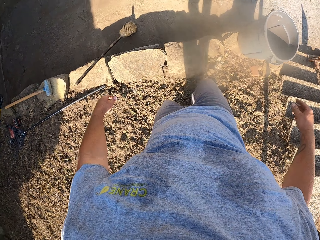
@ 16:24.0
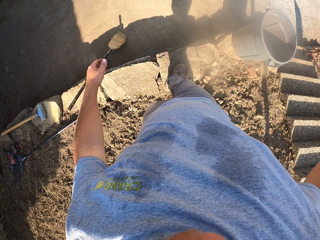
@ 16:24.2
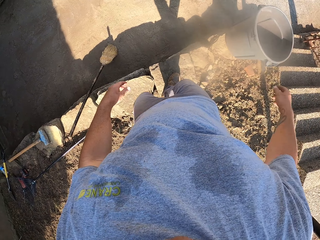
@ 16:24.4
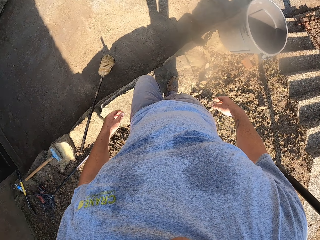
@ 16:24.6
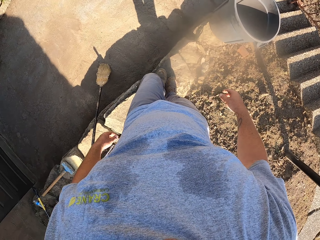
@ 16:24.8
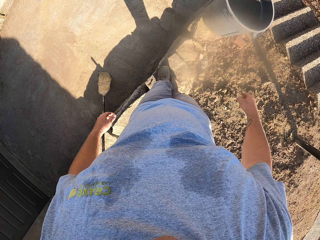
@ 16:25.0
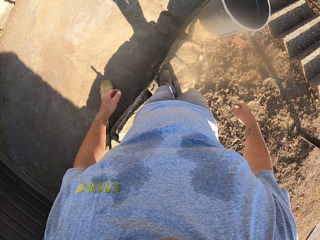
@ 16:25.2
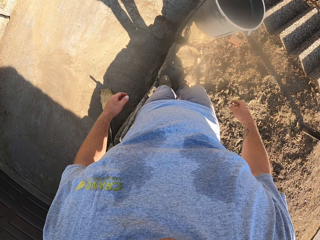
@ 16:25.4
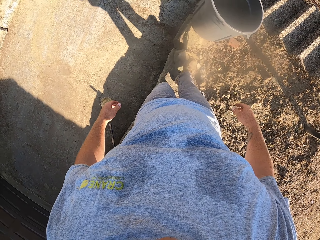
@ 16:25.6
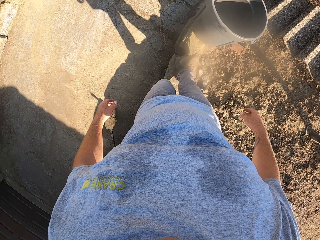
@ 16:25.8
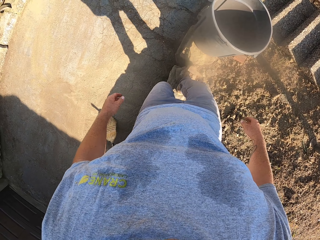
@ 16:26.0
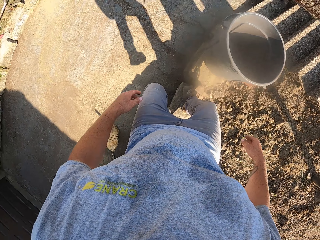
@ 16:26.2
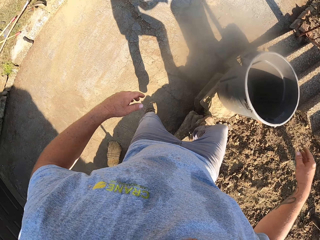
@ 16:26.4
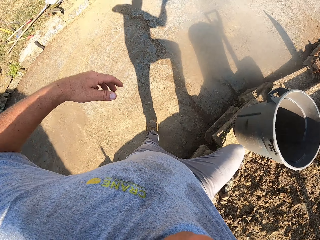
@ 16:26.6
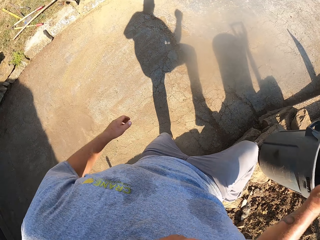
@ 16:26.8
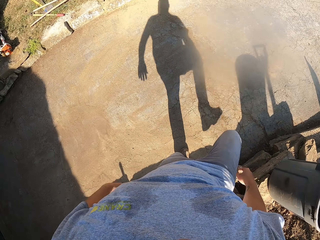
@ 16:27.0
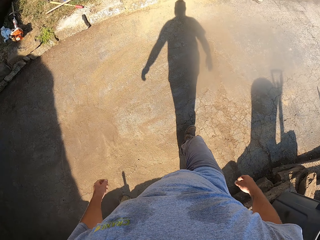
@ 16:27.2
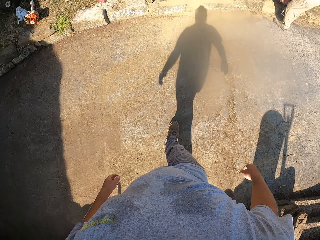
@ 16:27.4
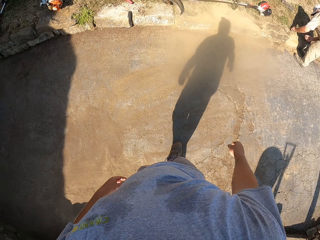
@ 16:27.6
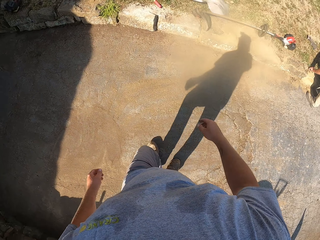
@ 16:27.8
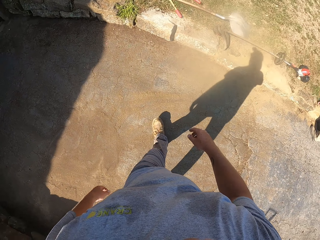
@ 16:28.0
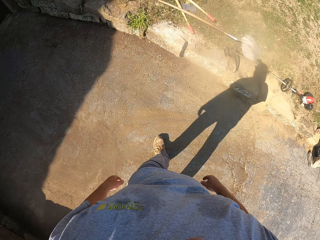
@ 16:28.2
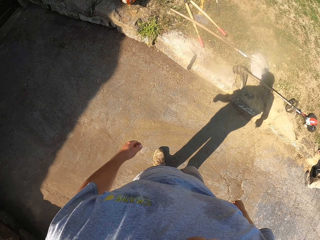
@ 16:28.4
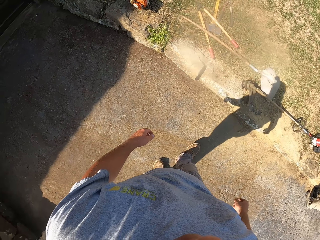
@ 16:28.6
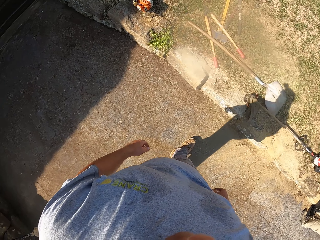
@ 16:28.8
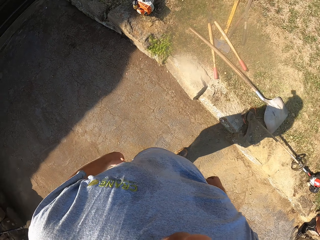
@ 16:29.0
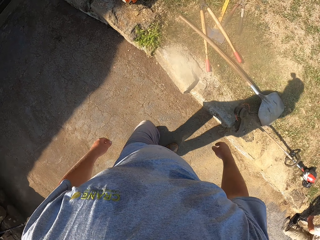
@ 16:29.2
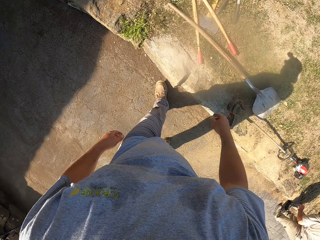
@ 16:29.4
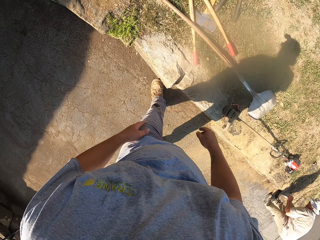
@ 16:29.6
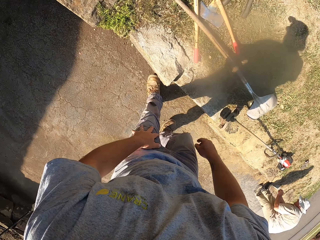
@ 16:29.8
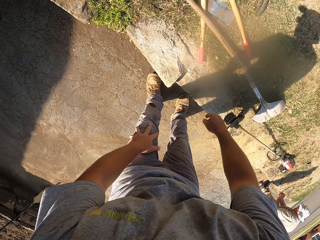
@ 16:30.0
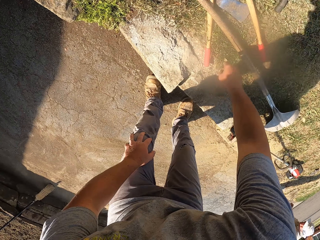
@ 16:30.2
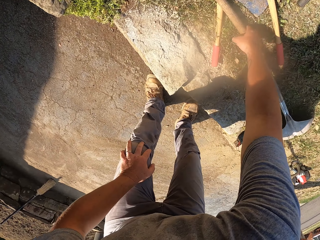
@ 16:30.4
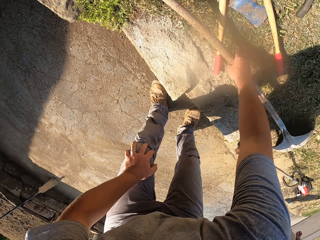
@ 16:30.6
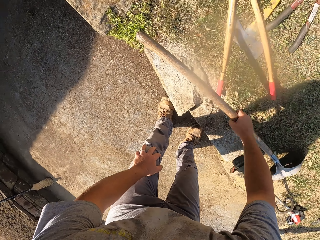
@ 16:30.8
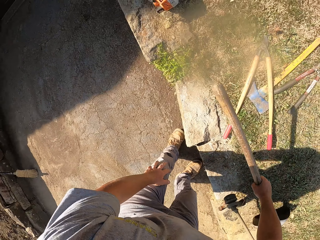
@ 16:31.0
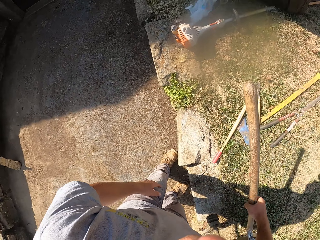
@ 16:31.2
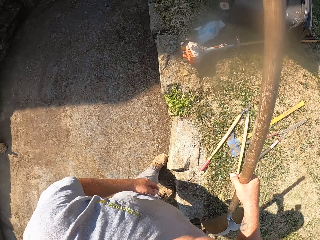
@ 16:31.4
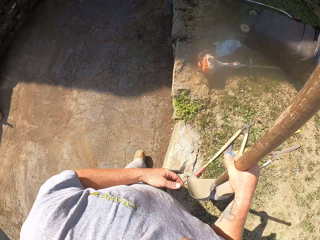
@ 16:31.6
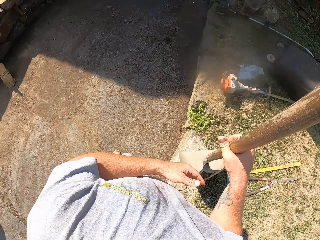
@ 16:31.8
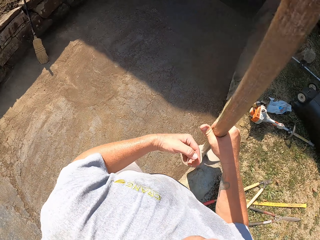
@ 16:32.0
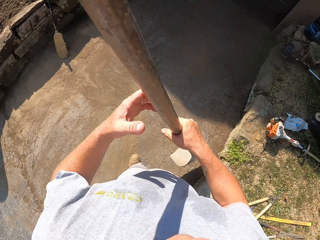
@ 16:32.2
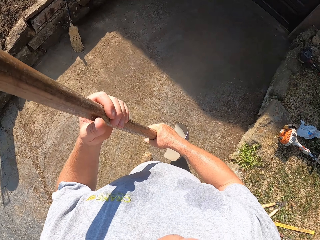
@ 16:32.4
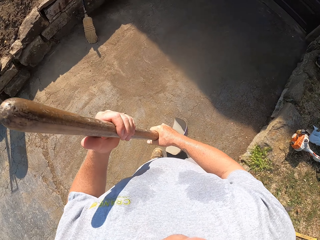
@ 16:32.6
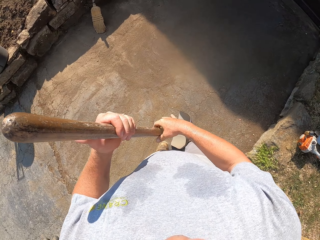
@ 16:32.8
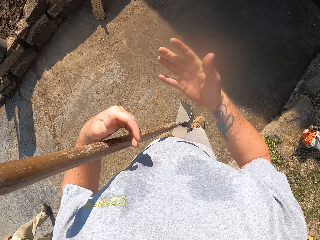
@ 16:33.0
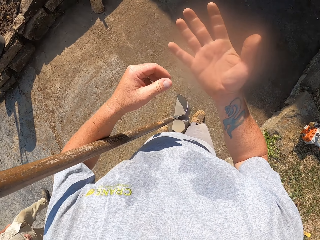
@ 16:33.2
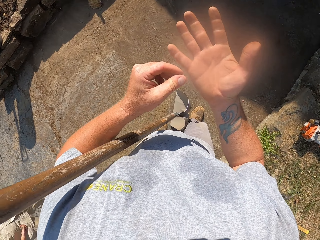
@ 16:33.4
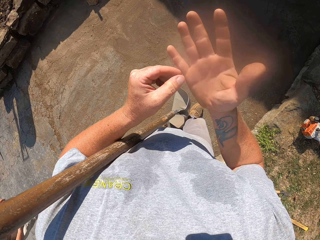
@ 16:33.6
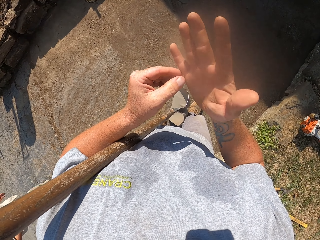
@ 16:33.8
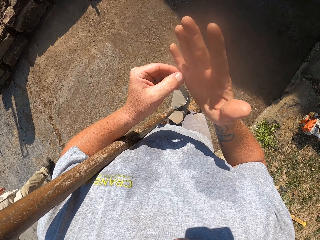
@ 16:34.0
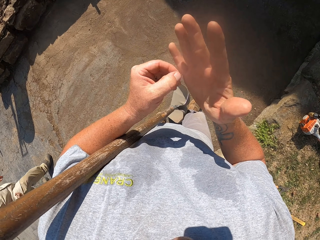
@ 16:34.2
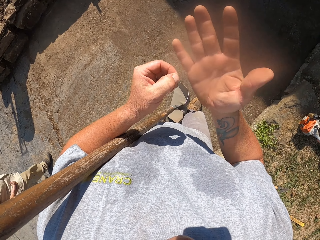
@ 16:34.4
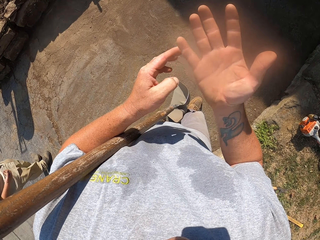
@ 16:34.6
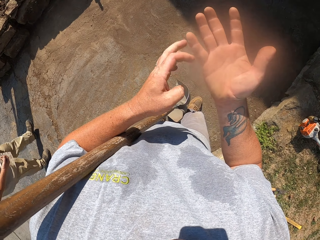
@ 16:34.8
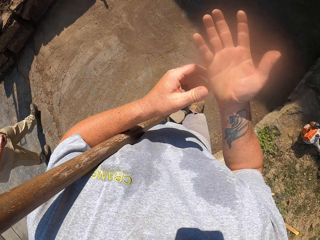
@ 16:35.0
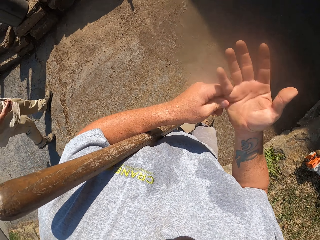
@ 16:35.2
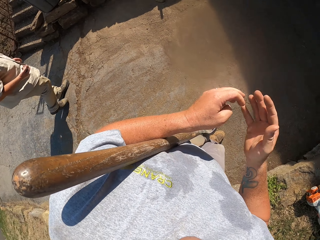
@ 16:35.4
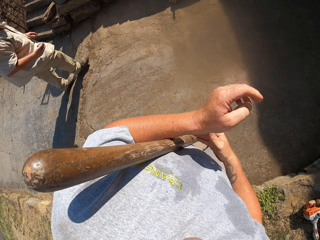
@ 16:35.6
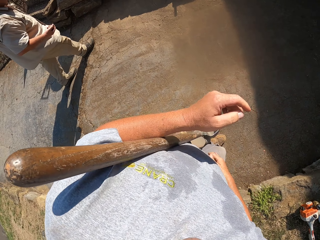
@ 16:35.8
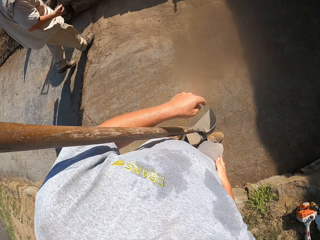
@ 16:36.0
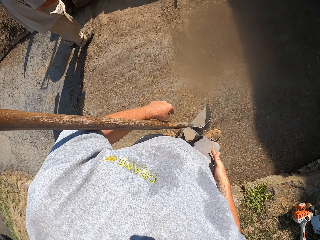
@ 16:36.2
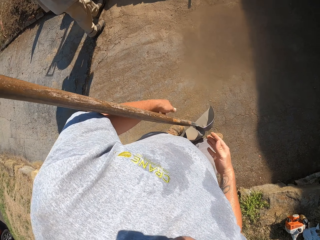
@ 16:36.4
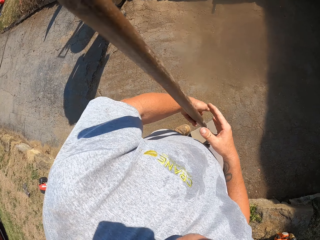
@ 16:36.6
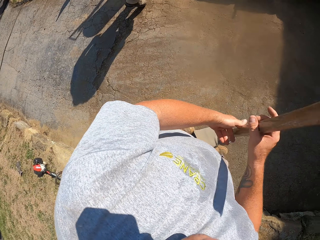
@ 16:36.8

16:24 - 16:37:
The camera wearer steps on the stone. He walks on the stones. He jumps to the footpath. He walks on the footpath. He picks up the spade. He walks around. He scratches his hand. He touches the fingers.

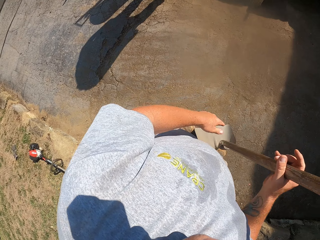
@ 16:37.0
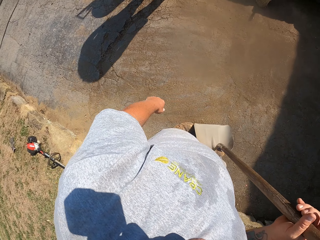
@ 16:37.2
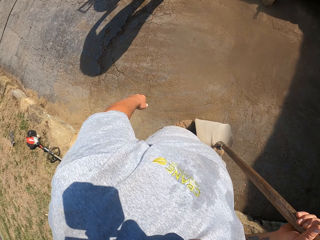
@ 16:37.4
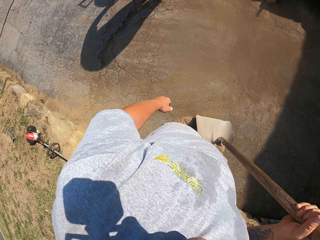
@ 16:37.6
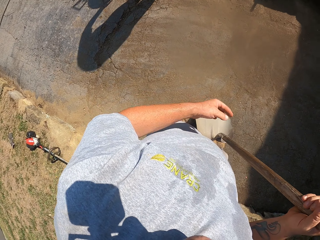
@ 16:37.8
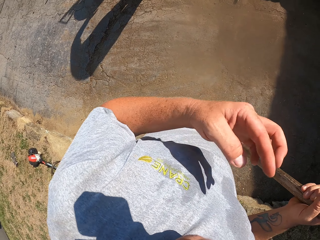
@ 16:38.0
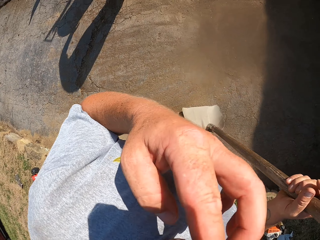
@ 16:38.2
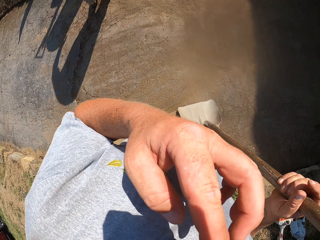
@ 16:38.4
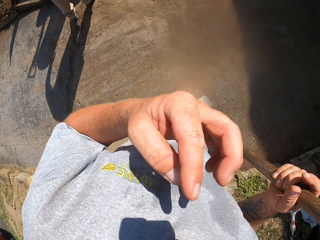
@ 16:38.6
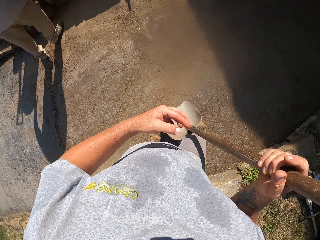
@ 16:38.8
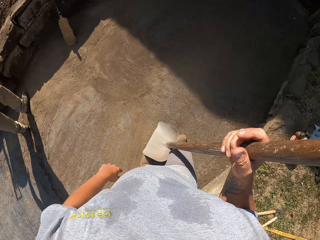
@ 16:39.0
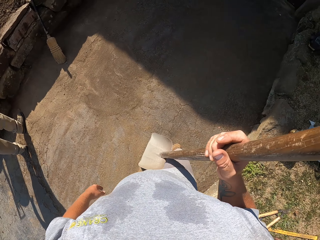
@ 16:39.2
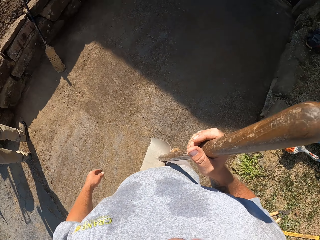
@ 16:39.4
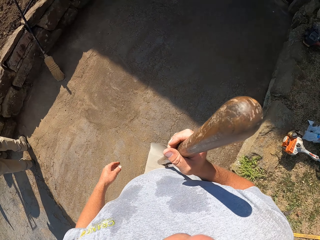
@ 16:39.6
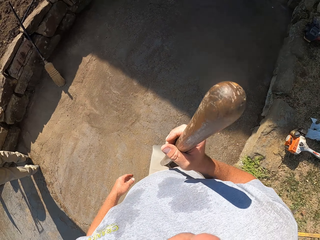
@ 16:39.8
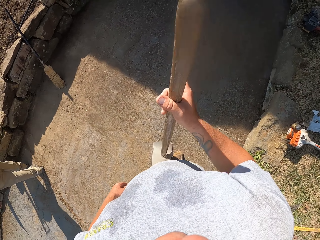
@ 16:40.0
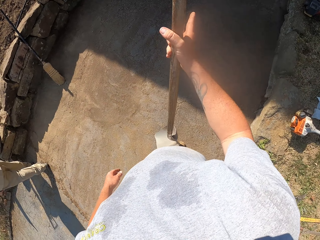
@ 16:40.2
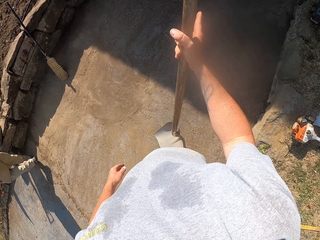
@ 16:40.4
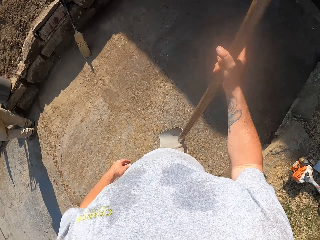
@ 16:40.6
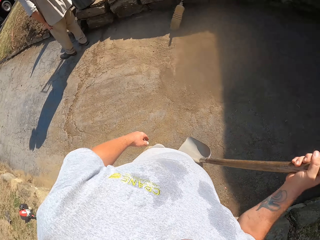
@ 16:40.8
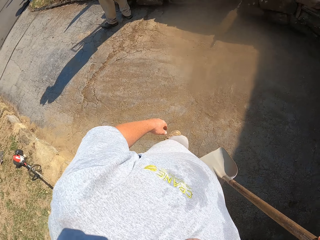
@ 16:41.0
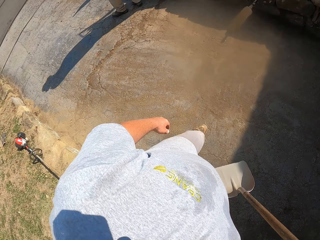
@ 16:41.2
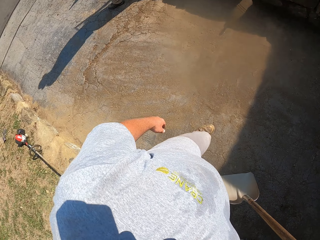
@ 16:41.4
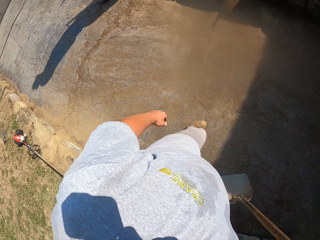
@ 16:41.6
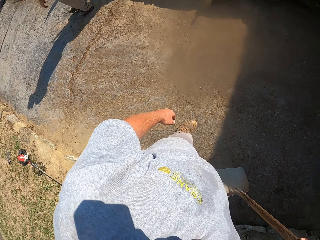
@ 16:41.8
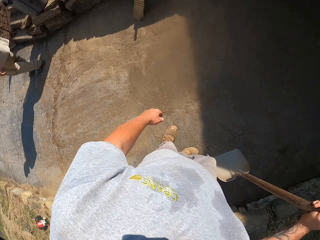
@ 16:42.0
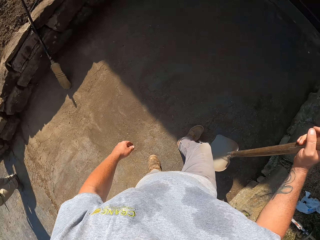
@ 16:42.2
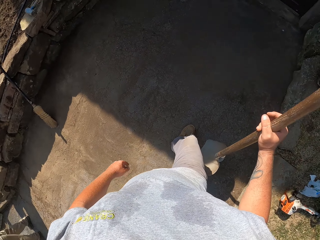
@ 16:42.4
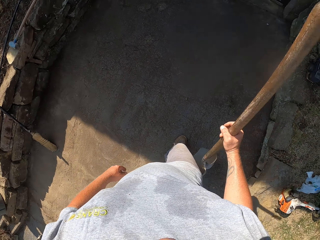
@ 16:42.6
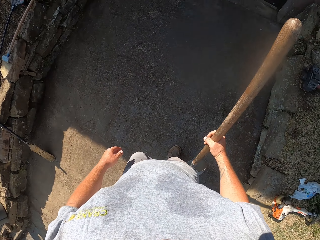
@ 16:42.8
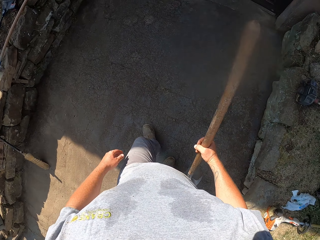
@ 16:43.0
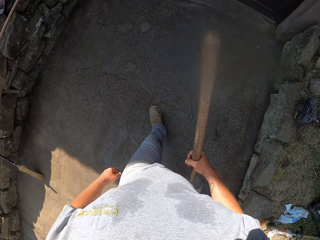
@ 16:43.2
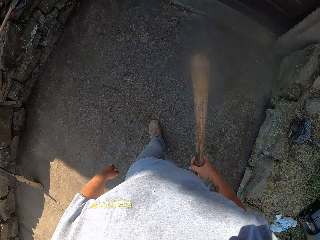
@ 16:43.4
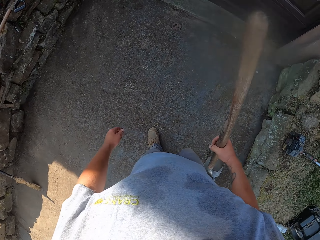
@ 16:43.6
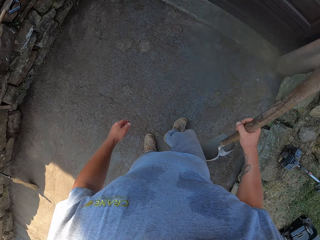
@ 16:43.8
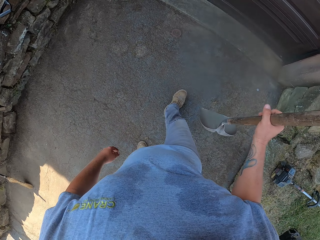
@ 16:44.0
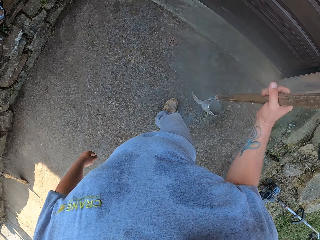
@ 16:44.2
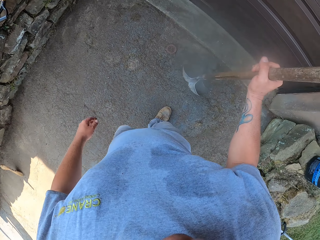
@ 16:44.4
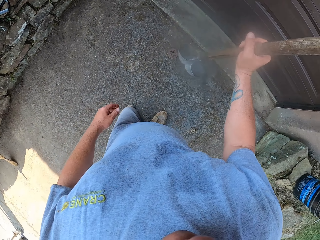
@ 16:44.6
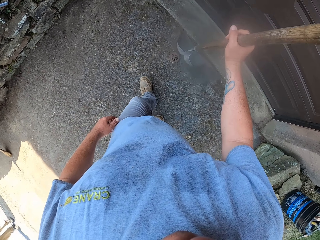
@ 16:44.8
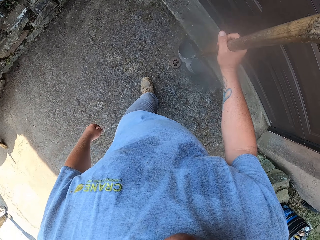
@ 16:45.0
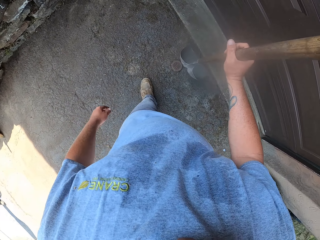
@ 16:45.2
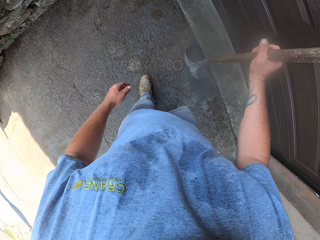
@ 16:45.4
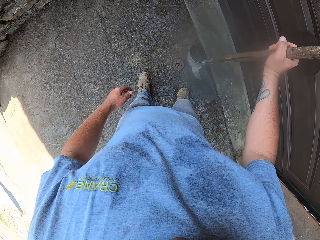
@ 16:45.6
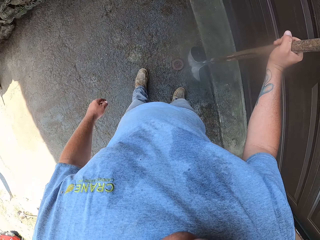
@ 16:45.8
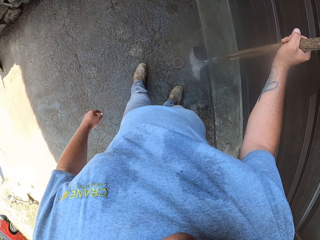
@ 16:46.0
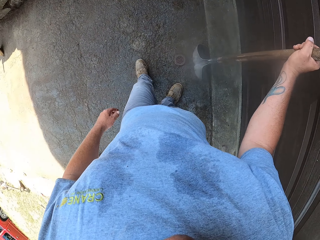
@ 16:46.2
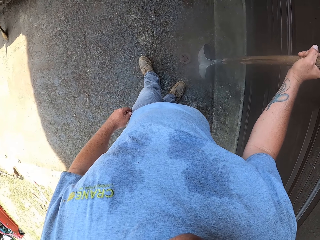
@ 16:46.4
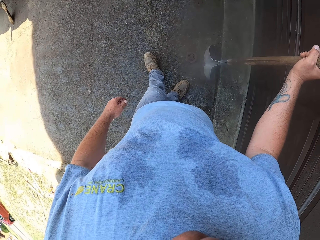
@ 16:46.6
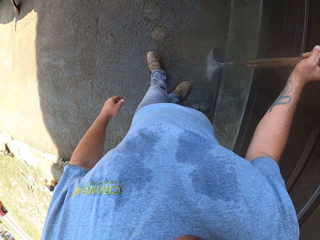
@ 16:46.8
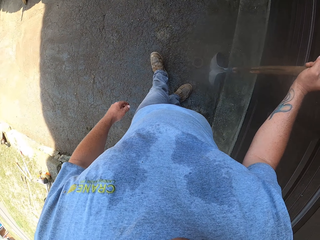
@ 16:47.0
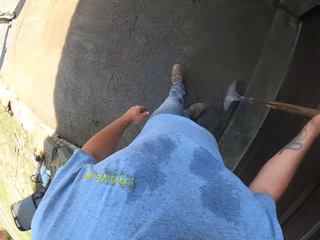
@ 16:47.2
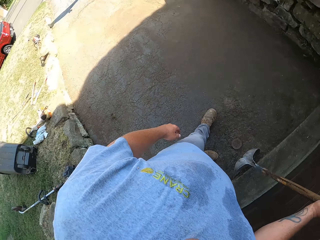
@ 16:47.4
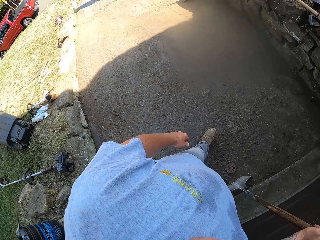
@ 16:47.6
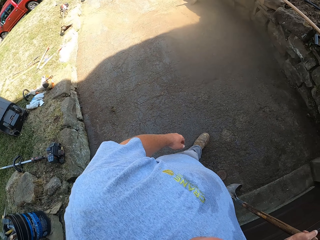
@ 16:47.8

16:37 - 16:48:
The camera wearer looks around. He touches the face. A person looks around. The camera wearer looks around. He moves the spade. He walks on the footpath with the spade on his hand. He looks around.
